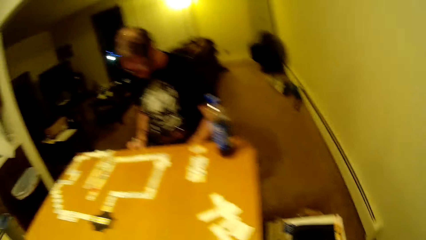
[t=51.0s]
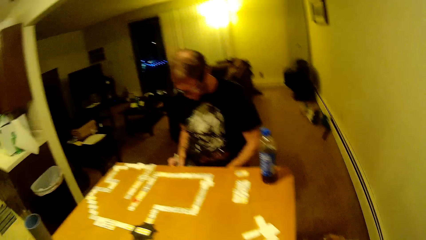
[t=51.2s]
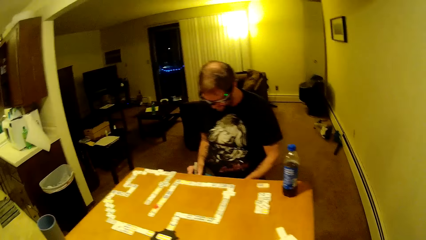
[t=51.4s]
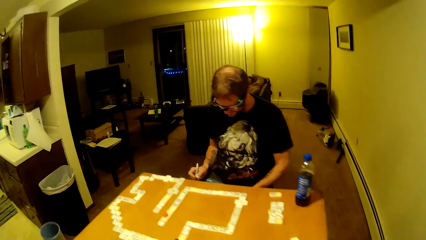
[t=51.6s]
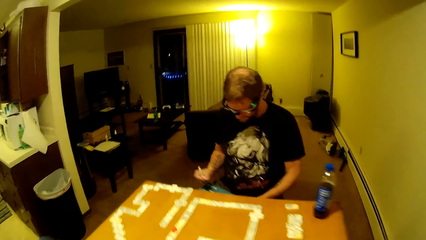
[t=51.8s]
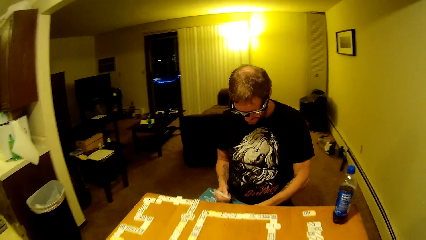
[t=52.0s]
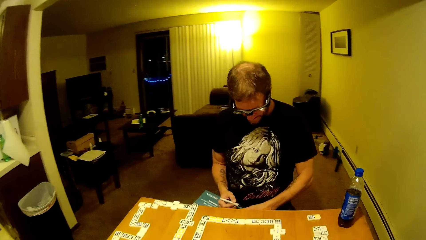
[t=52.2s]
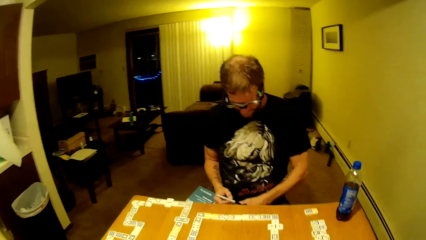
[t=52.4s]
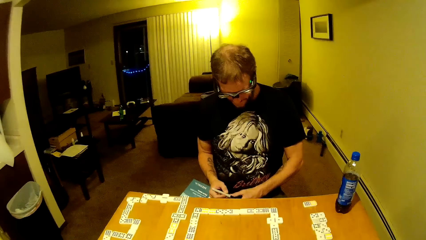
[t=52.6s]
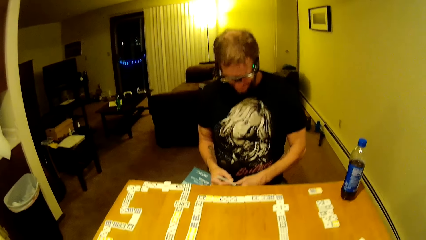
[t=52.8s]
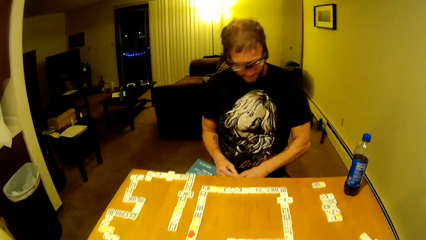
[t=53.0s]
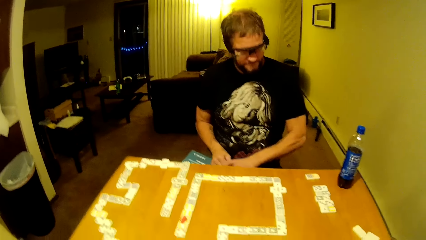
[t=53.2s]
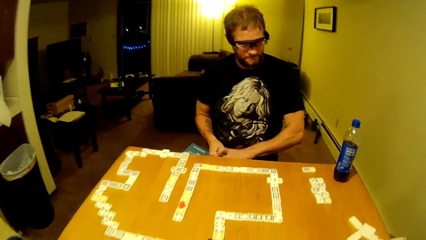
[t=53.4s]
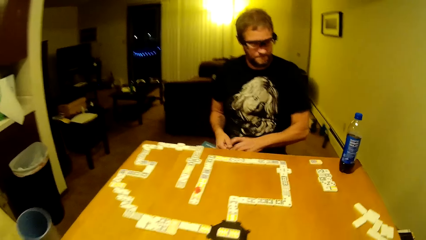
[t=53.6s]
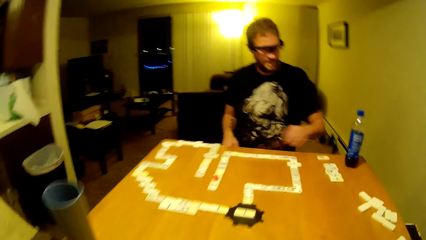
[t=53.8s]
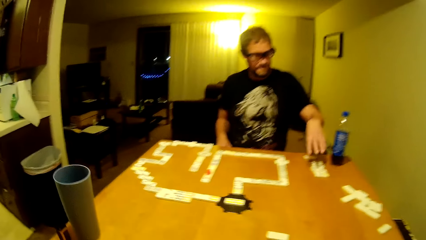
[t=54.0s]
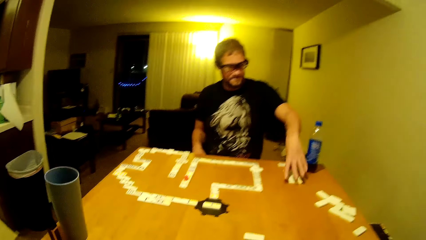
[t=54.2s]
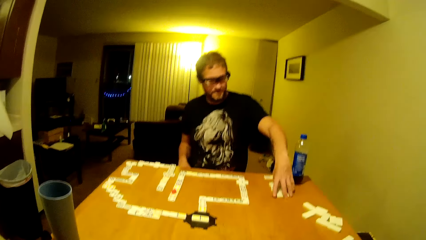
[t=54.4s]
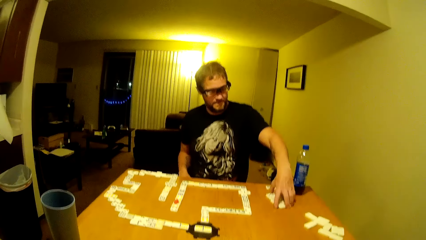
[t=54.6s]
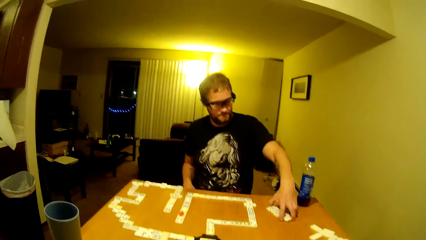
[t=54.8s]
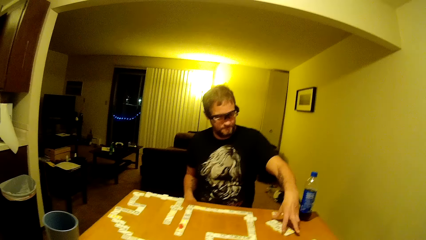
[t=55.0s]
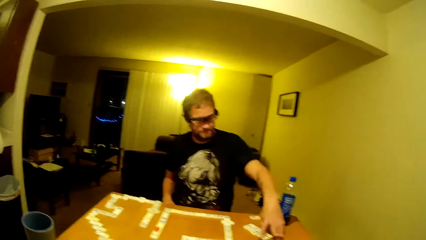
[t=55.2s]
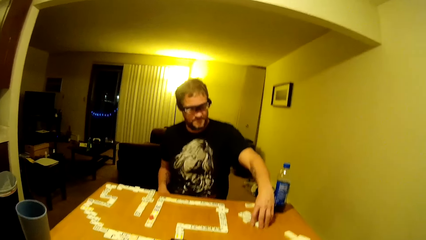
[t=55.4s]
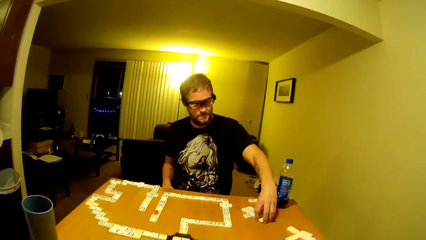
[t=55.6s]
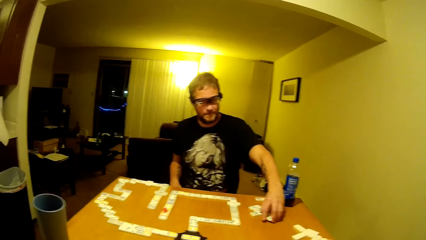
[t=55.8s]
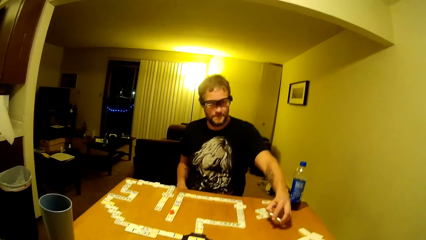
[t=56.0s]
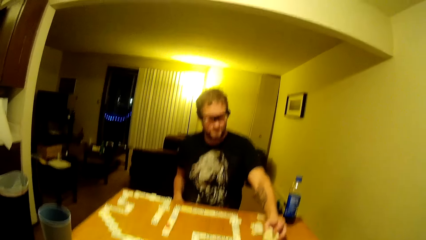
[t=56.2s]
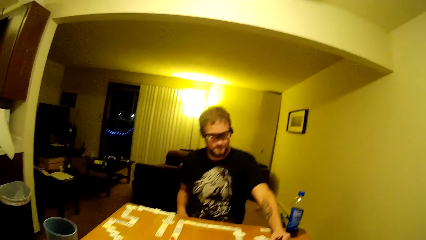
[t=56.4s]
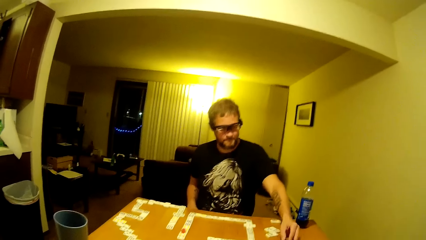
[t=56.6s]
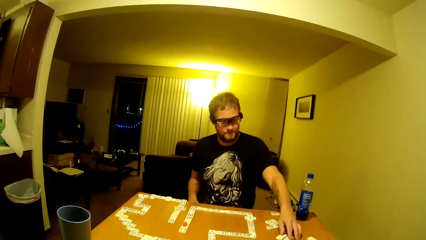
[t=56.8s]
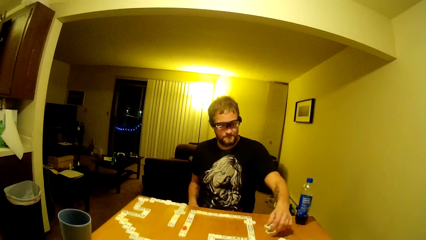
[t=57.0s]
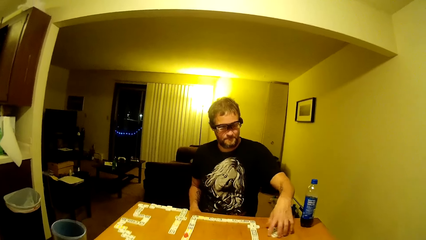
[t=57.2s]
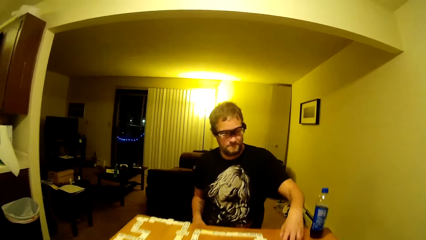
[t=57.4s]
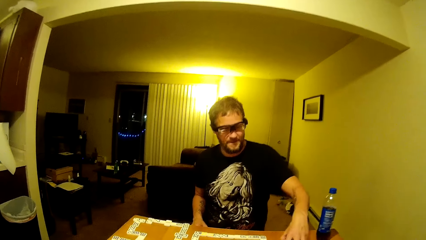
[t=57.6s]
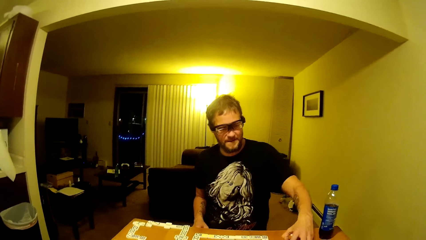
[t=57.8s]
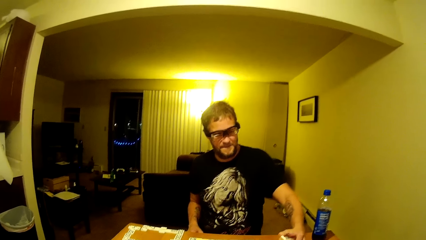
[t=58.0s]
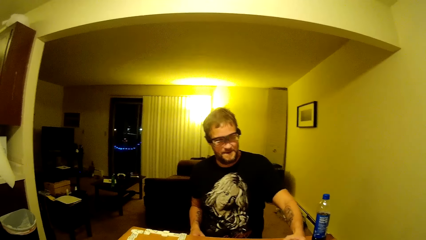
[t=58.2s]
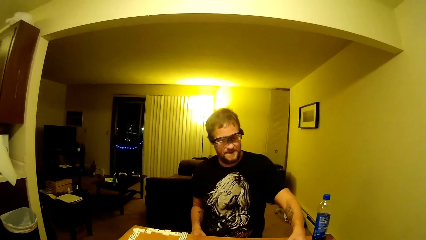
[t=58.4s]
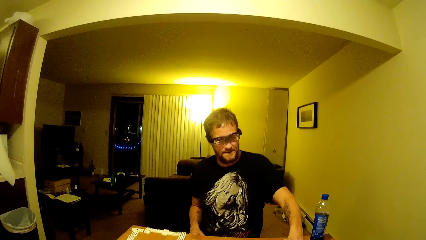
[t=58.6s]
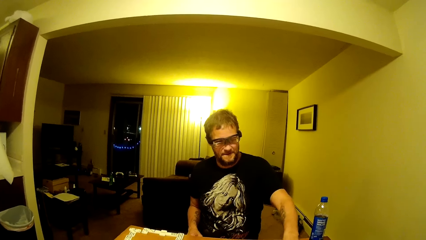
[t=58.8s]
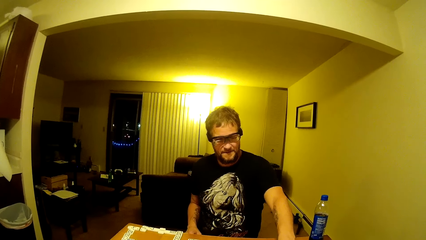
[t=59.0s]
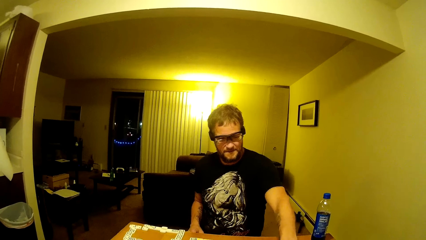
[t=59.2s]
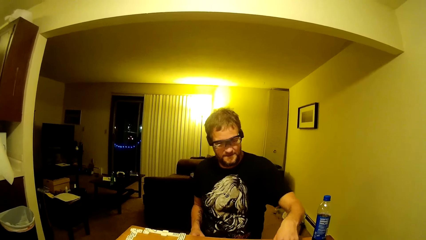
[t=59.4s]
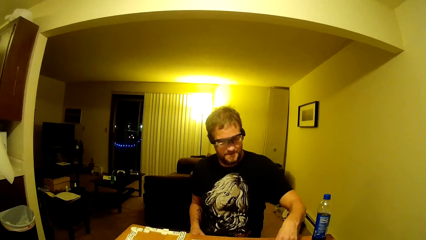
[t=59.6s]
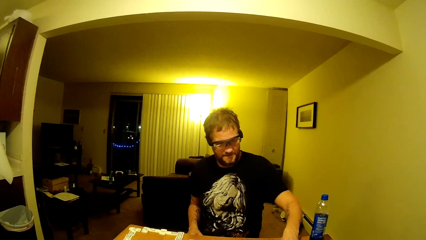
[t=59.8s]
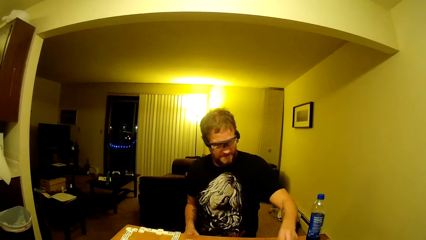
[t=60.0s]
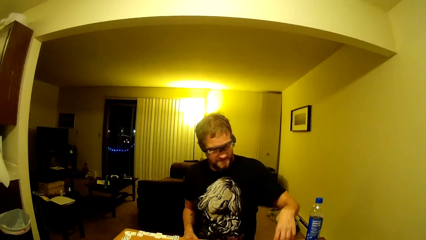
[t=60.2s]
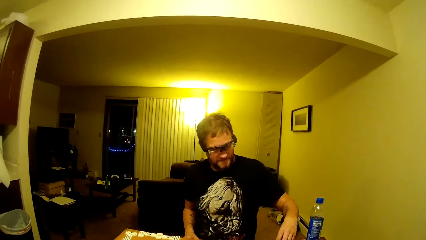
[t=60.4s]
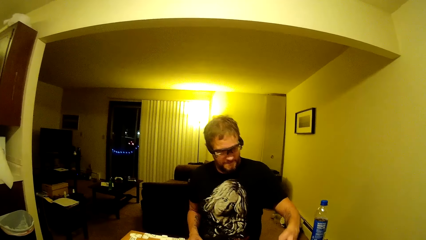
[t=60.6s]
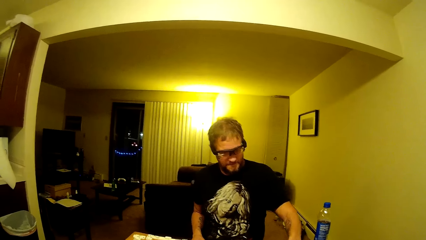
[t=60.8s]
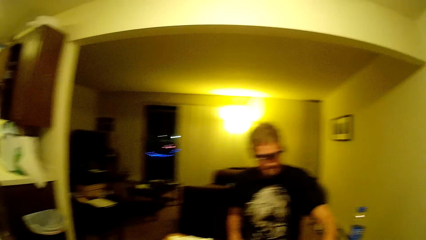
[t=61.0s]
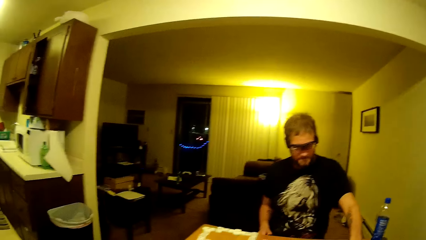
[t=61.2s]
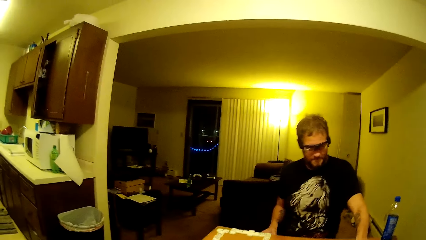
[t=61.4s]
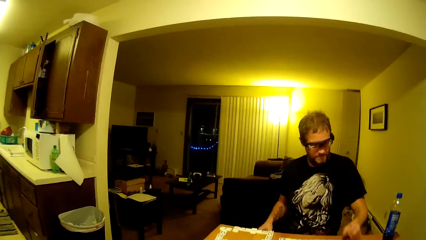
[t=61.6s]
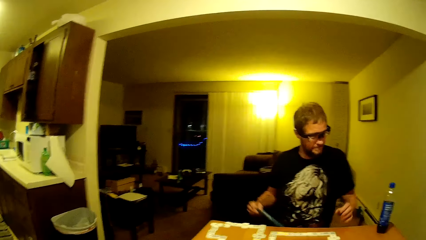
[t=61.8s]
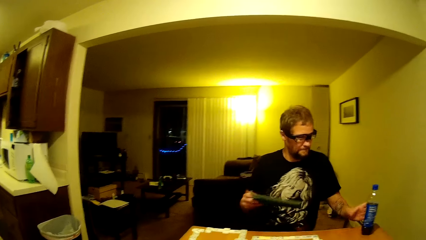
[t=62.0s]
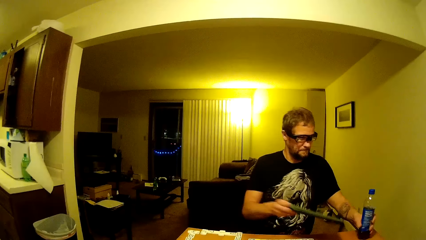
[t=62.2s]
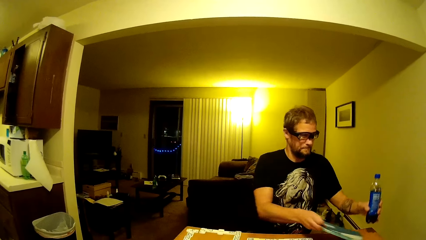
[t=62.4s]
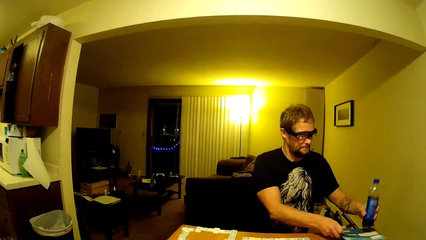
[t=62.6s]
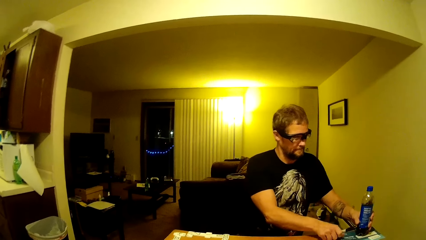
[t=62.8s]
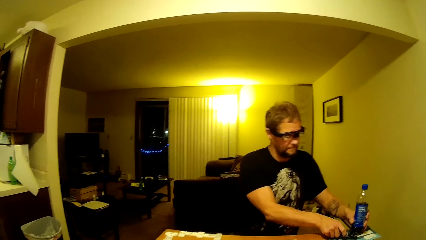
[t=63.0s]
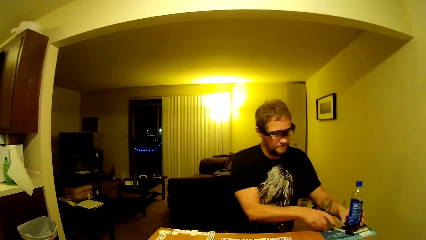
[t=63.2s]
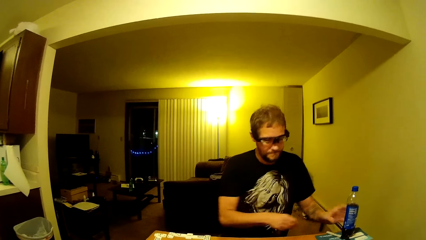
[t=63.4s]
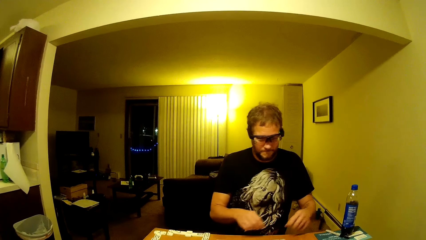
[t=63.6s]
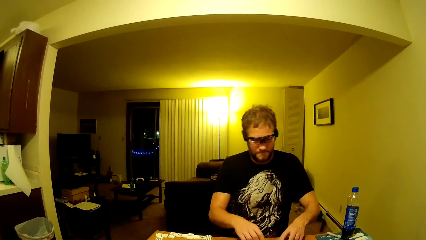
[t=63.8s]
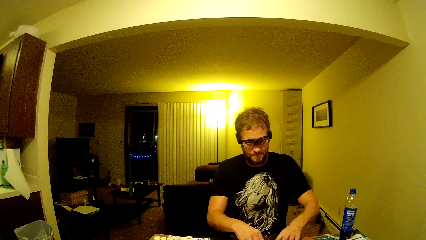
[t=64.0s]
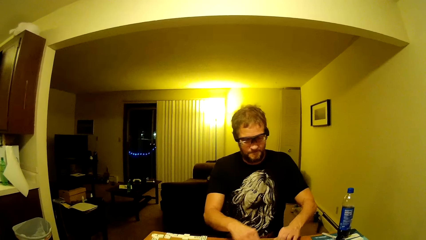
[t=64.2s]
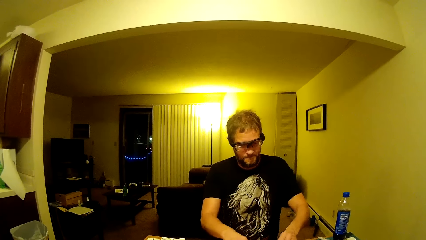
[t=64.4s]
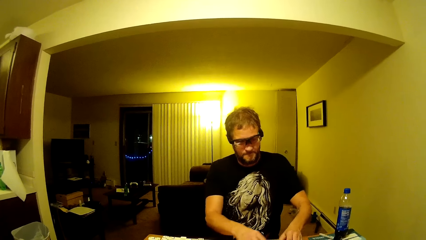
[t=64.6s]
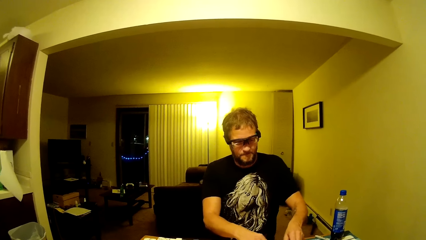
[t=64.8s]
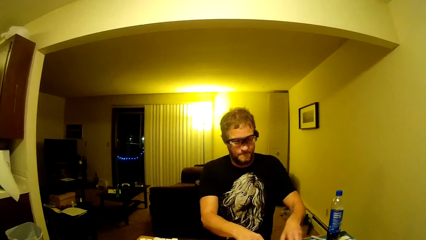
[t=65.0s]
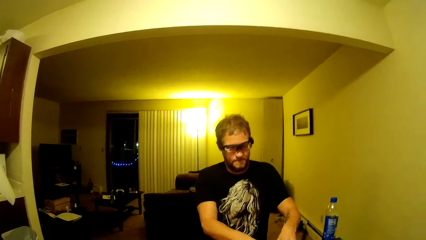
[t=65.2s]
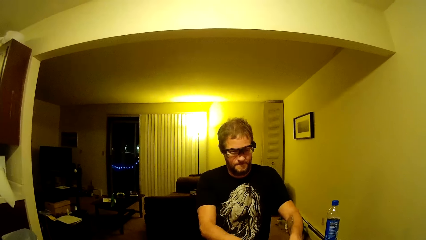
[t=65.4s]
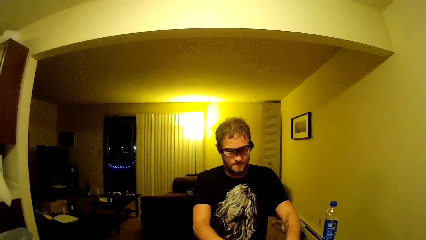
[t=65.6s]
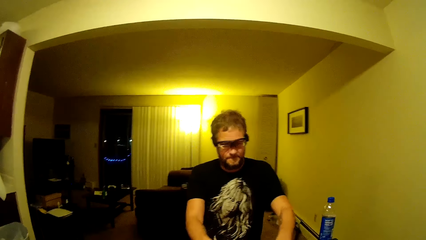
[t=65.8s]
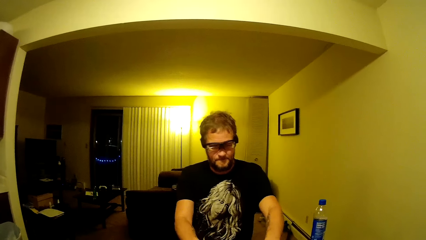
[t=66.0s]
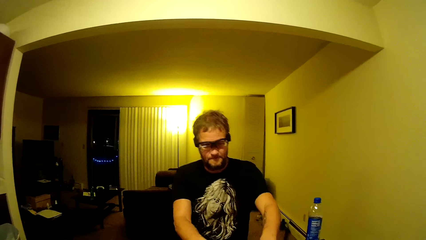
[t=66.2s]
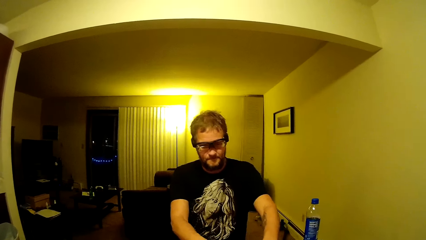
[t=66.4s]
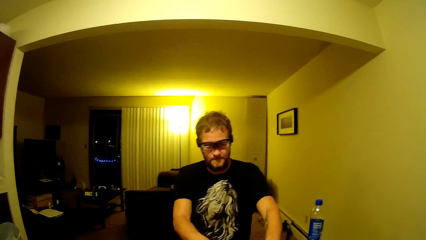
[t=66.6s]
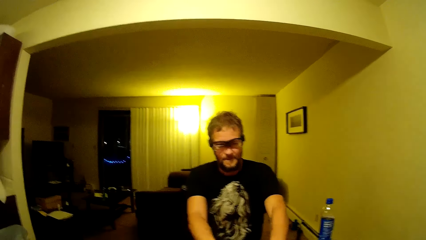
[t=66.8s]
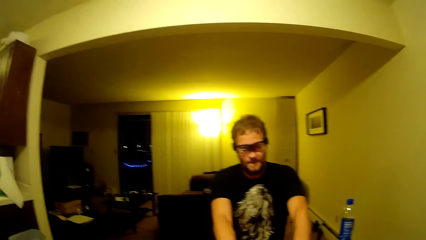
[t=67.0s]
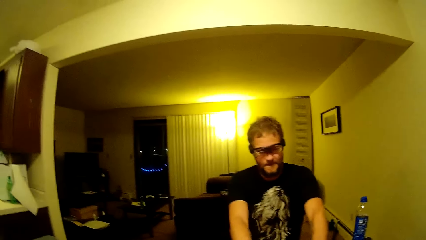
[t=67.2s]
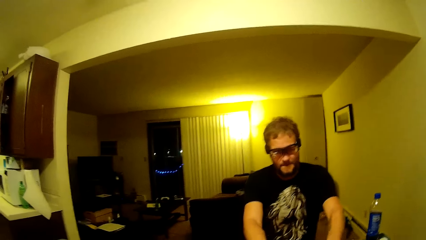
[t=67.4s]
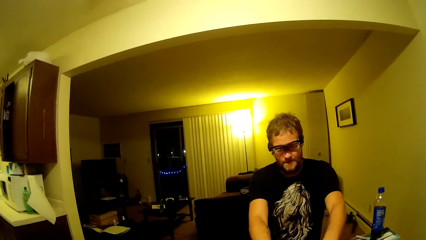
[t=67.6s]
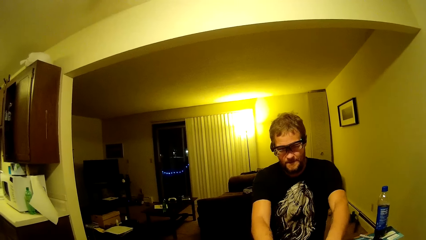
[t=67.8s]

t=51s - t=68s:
The camera wearer looks around. The man writes on the piece of paper, closes the pen and touches the dominoes on the dominoes game table. The man organizes the dominoes on the table, drops the dominoes on the dominoes game table and counts the dominoes on the table. The man picks up the bottle on the dominoes game table, puts a pen and the paper on the table and puts the bottle on top of the paper on the table. The man touches the dominoes with both hands and drops the dominoes on the dominoes game table.
